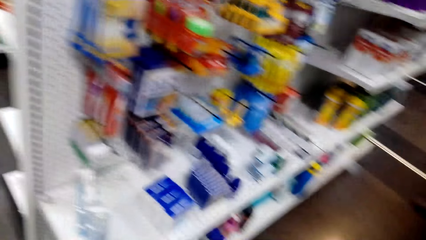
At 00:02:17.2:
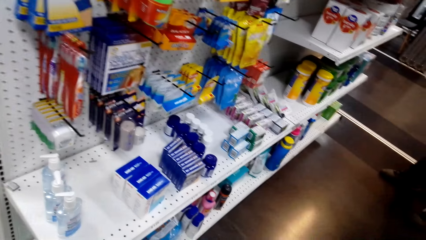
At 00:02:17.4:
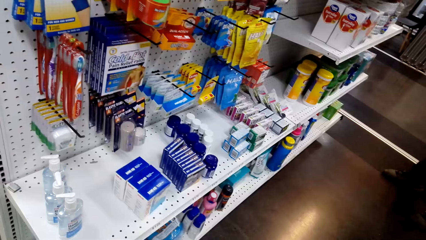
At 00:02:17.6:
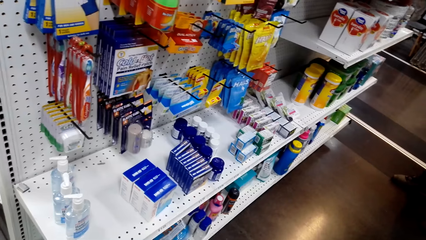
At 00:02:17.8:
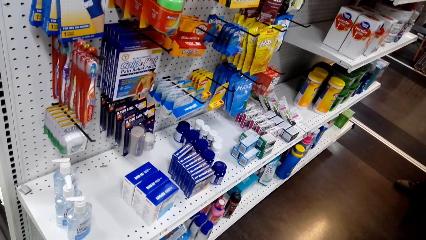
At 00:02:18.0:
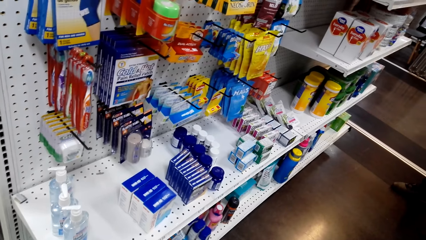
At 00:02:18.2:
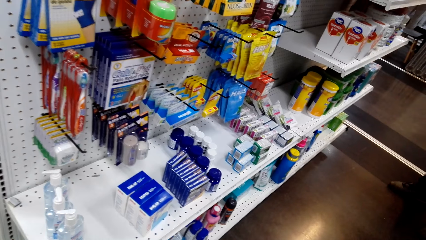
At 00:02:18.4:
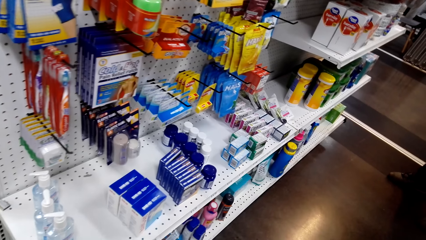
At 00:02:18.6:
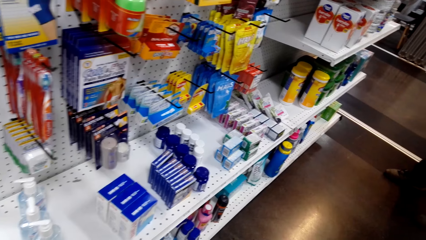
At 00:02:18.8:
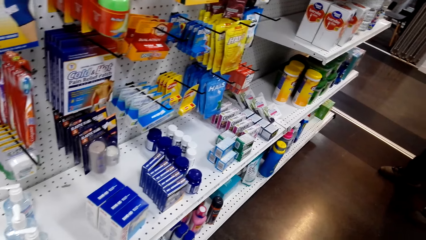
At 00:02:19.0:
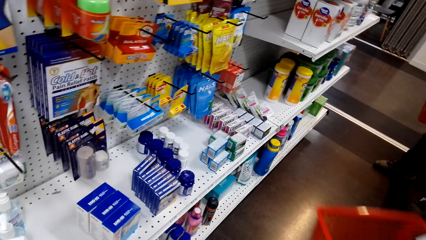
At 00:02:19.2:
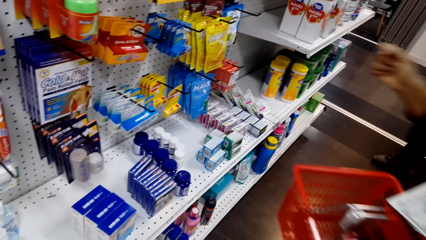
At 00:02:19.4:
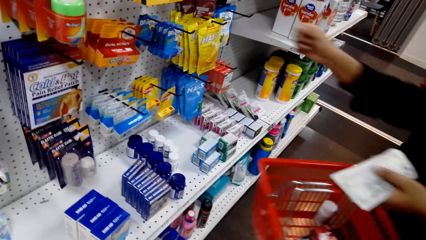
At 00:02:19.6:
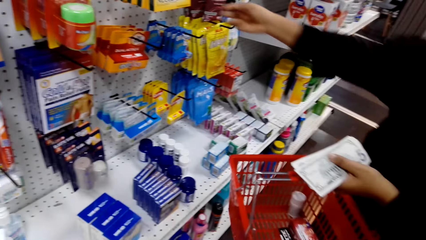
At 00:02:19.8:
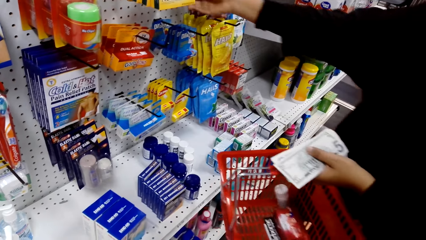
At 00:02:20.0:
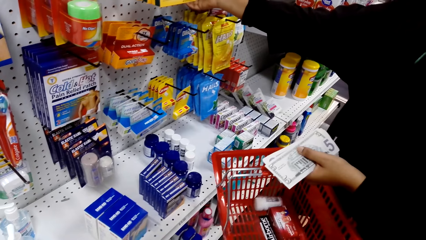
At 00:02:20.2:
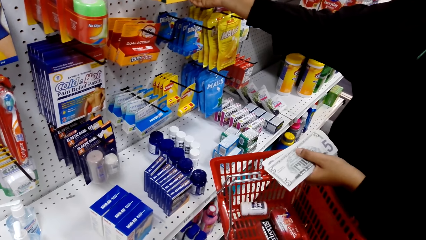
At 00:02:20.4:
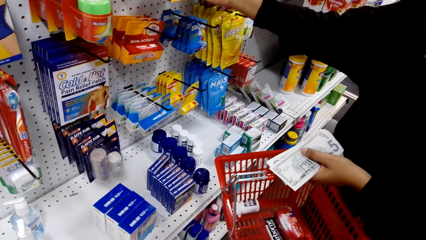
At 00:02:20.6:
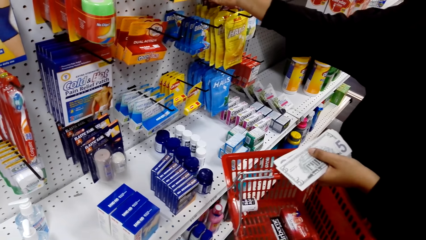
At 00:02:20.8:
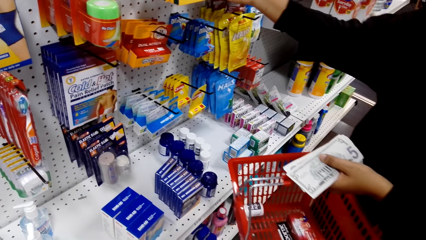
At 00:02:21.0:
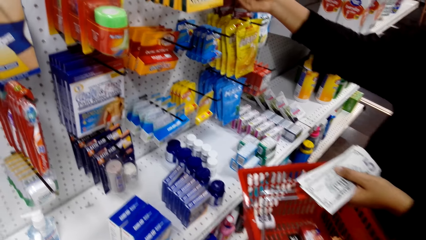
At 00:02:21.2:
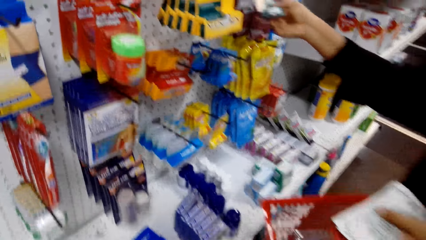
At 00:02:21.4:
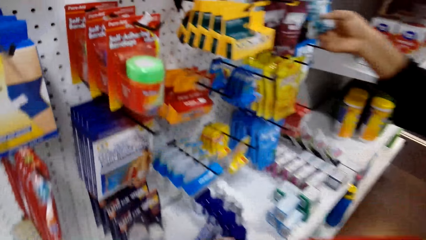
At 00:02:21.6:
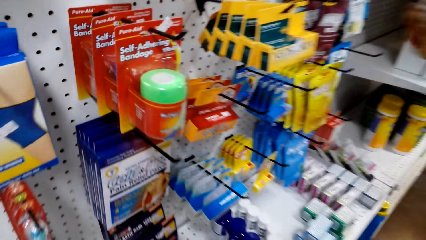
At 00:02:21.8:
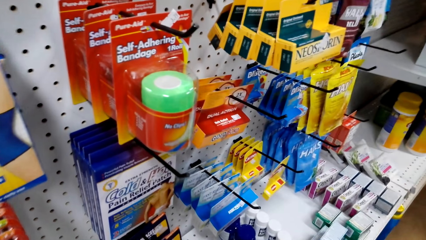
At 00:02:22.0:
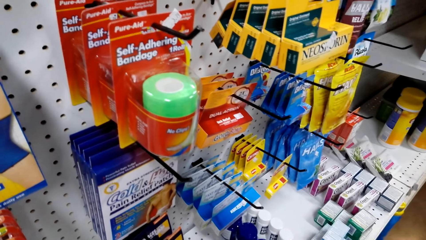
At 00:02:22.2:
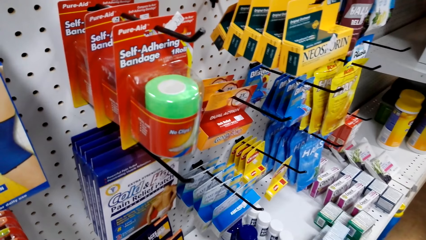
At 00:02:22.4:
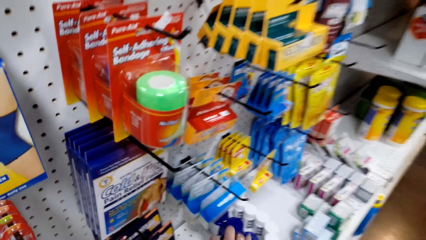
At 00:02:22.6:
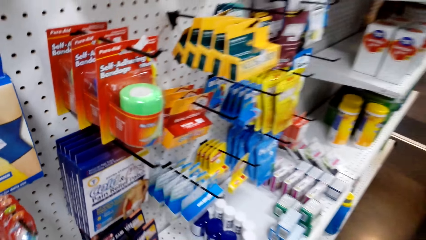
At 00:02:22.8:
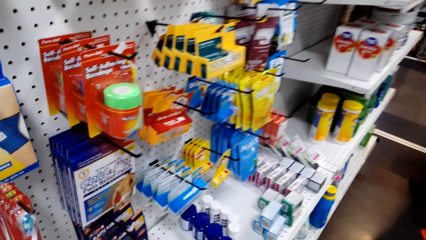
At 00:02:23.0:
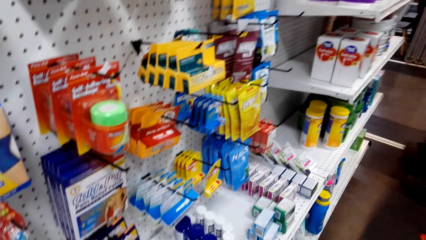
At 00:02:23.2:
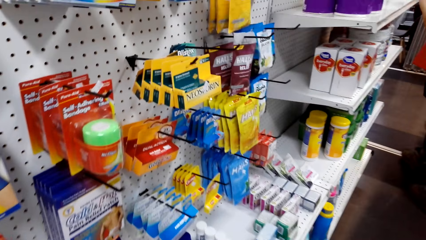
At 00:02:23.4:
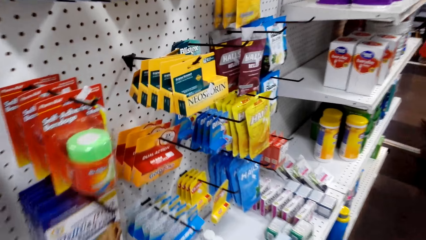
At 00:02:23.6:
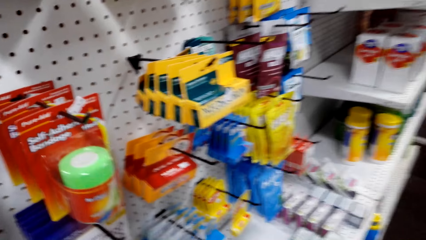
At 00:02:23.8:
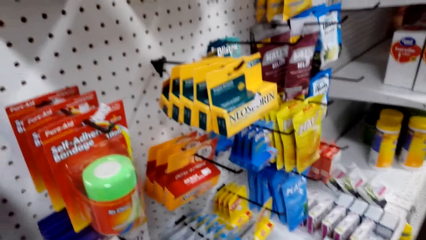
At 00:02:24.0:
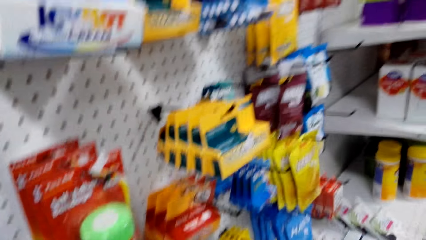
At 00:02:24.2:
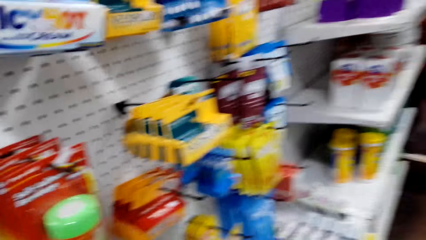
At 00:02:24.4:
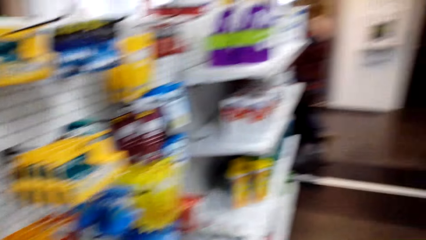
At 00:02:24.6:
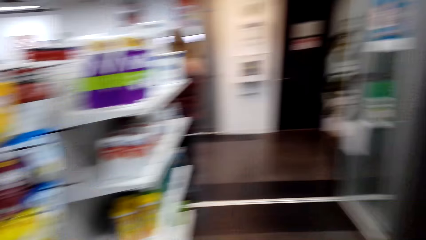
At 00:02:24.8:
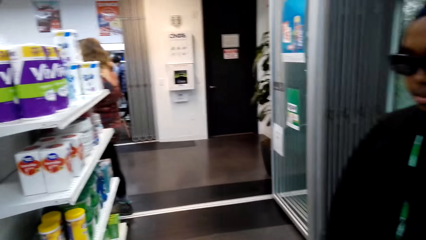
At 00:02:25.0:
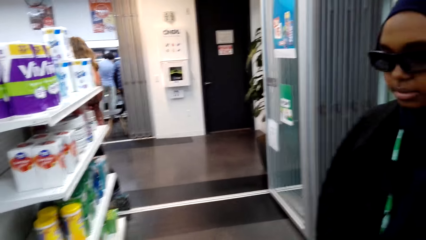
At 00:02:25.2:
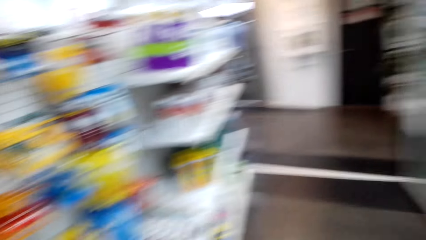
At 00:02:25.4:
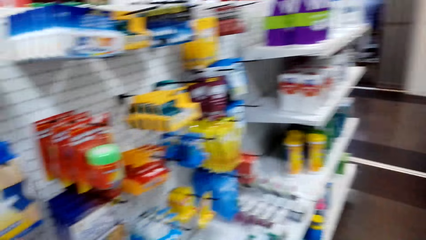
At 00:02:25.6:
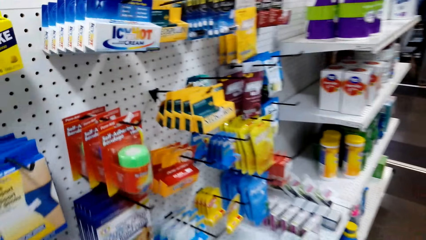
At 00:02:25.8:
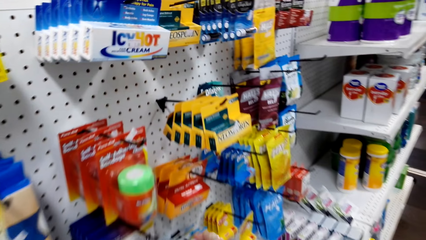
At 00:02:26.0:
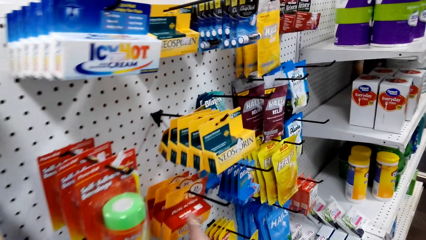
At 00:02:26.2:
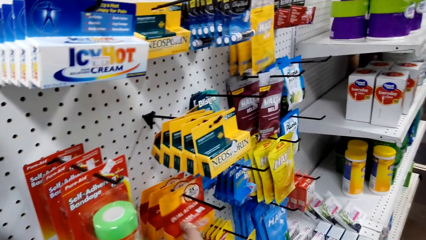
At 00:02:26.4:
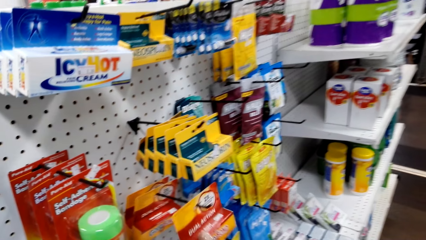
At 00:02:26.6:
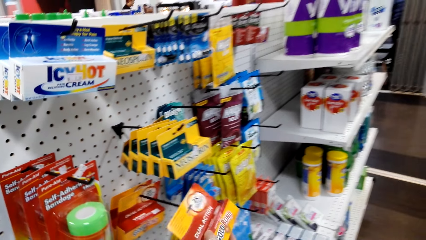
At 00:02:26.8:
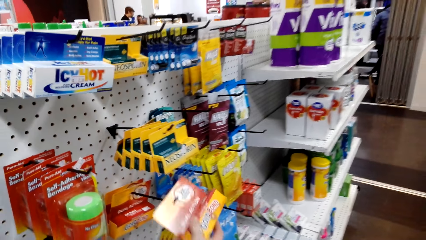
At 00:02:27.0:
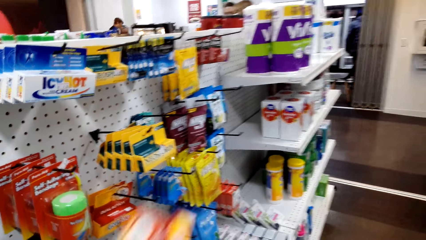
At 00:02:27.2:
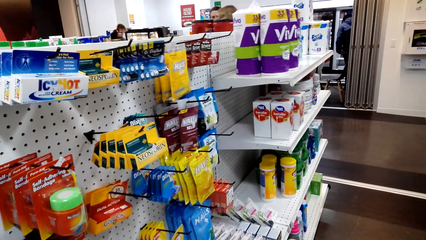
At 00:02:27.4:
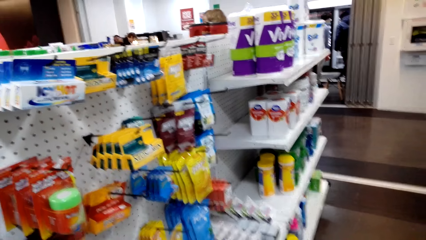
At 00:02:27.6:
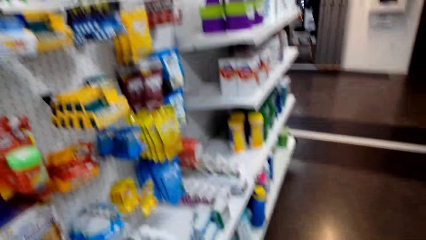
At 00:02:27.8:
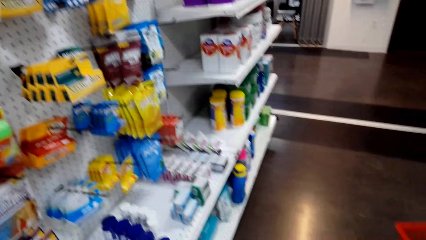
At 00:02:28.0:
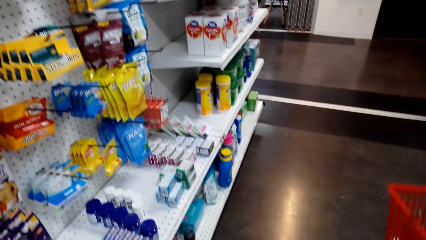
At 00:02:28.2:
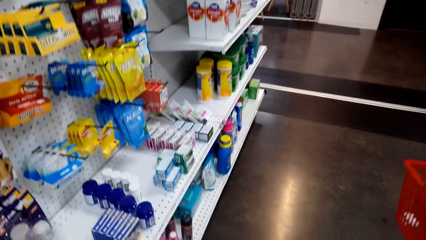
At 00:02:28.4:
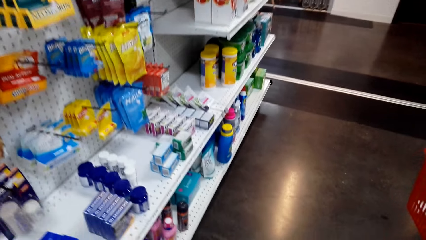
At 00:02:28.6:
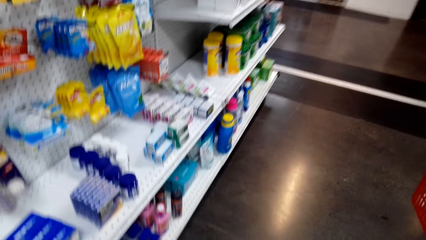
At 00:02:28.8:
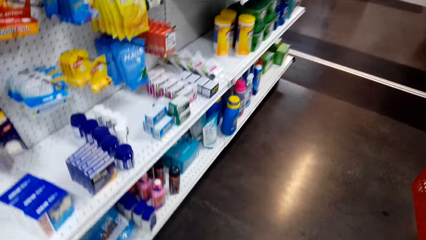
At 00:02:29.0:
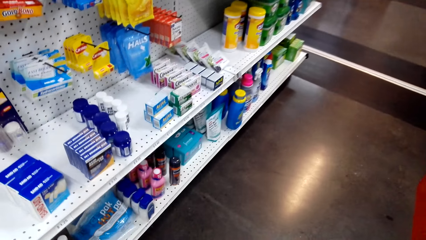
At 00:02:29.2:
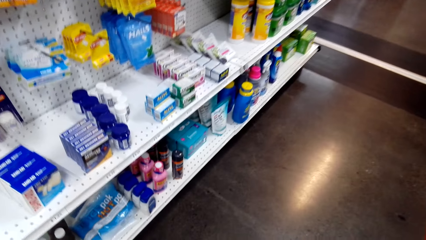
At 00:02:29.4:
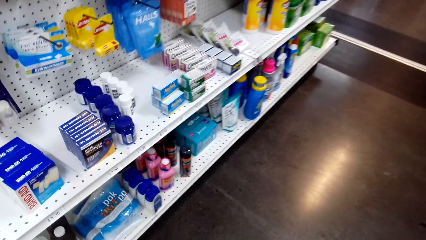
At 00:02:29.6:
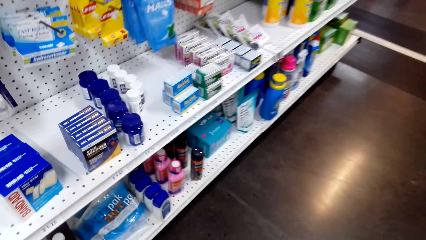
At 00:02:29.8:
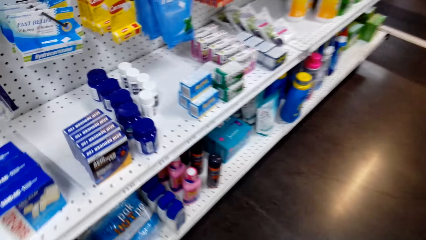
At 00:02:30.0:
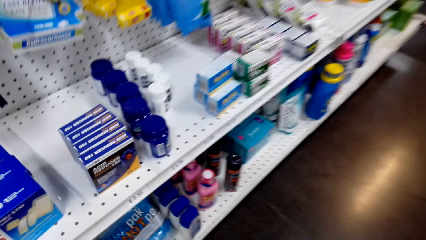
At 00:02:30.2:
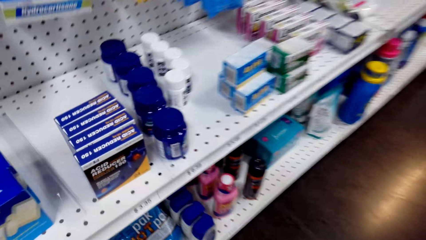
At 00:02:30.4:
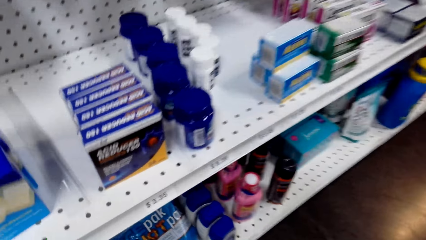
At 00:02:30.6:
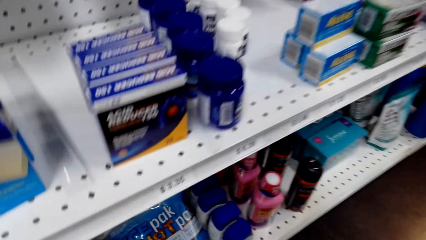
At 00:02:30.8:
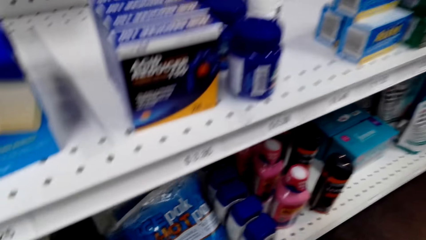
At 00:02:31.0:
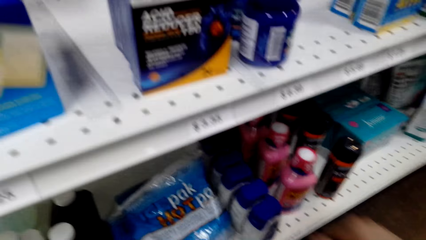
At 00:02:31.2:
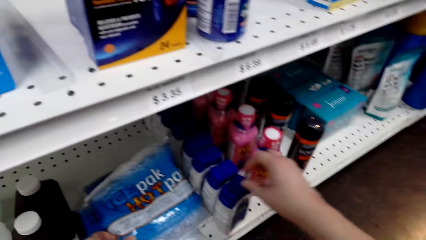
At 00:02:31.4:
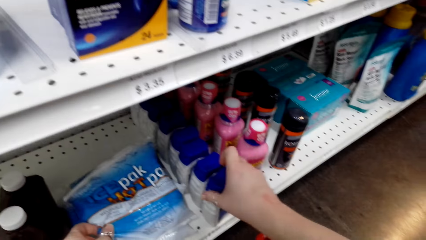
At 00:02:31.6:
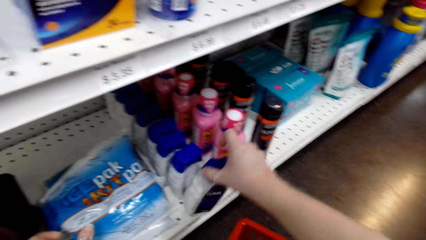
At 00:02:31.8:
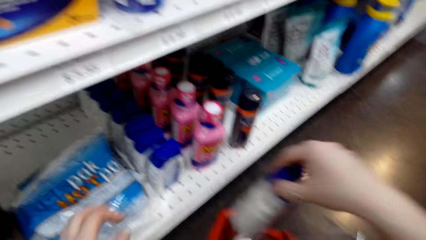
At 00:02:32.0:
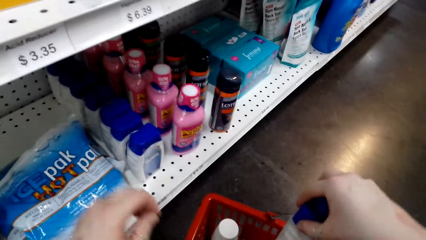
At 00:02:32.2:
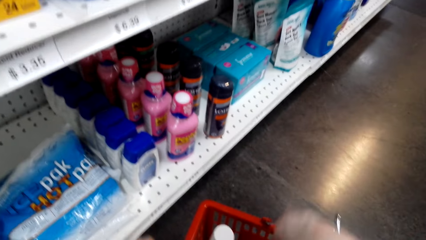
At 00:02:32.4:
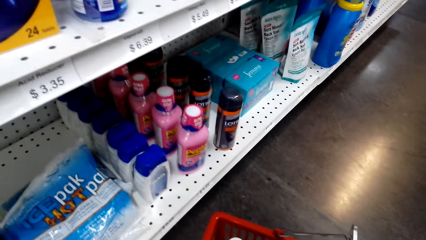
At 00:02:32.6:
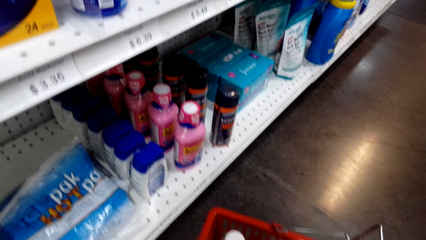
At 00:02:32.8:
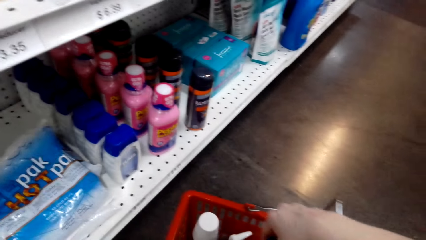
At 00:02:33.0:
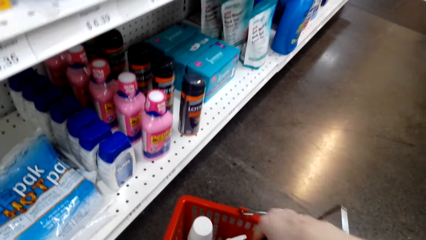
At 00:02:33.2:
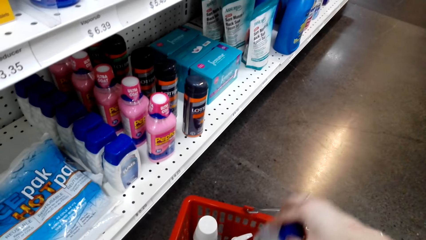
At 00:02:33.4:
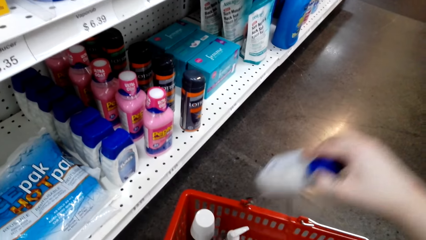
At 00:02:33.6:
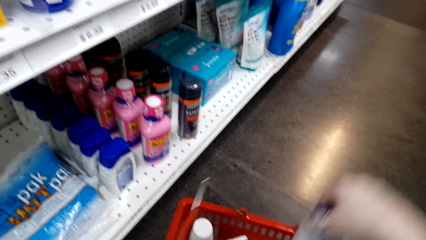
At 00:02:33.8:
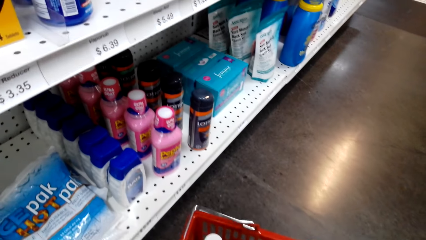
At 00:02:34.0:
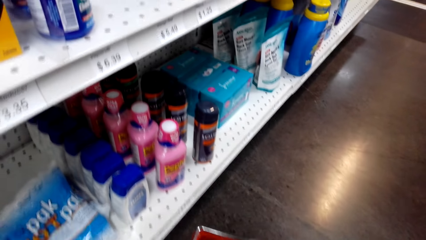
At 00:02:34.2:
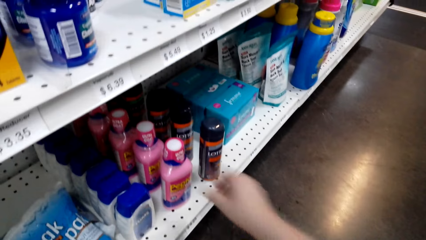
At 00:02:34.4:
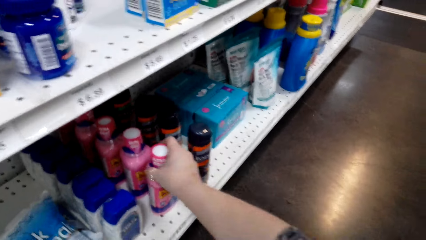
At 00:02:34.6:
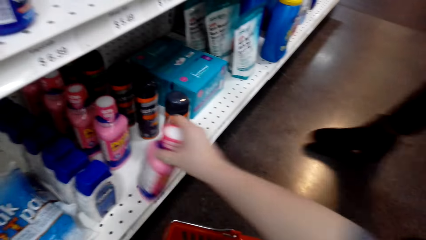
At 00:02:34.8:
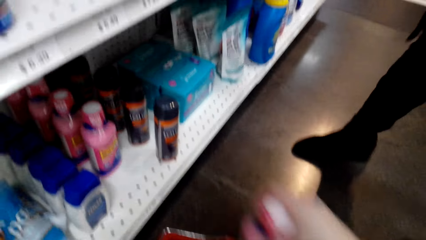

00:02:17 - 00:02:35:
A woman picks items from the shelves. The camera wearer stares at something on the shelf. They dialogue with the woman. They pick items from the shelves. They put something on the cart. They stare around the shop. They stare at something on the shelf. They pick items from the shelves. They put something in the cart from the shelf.
